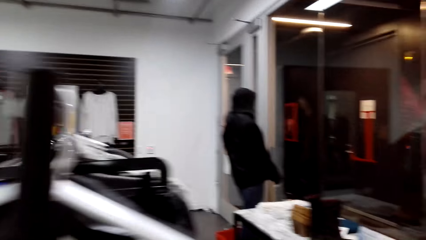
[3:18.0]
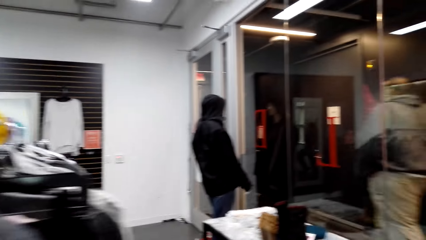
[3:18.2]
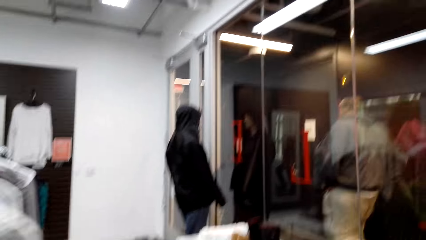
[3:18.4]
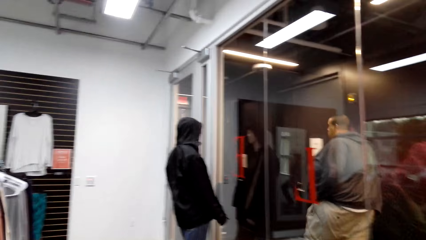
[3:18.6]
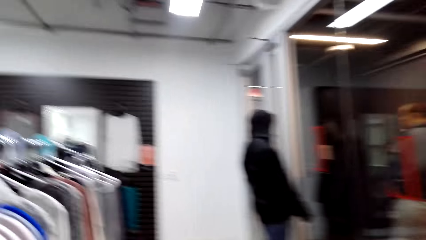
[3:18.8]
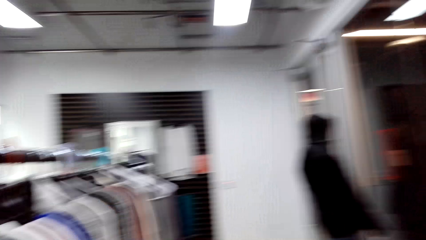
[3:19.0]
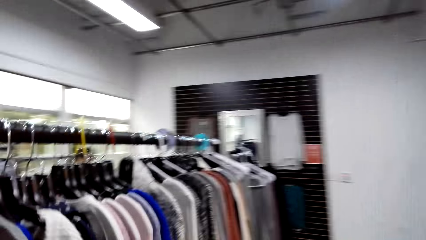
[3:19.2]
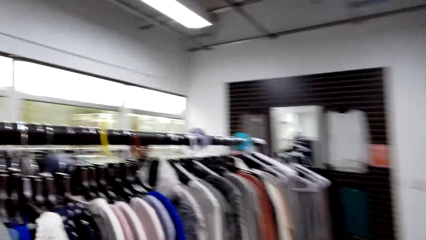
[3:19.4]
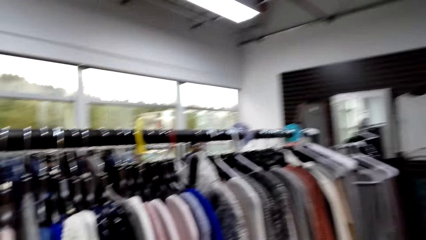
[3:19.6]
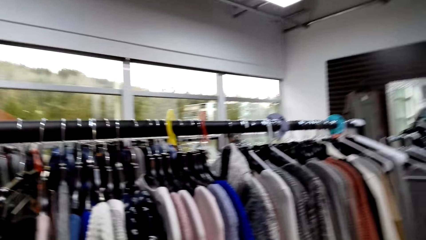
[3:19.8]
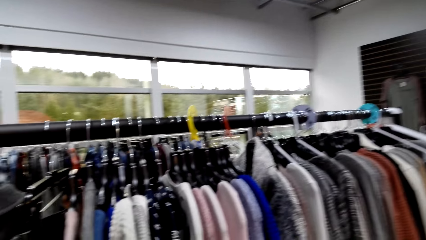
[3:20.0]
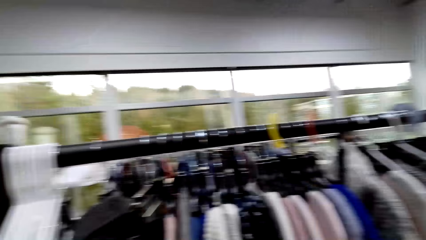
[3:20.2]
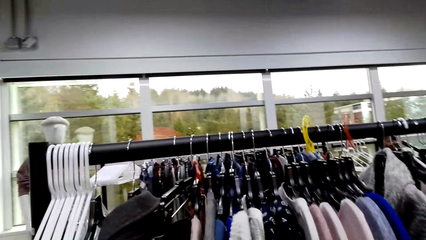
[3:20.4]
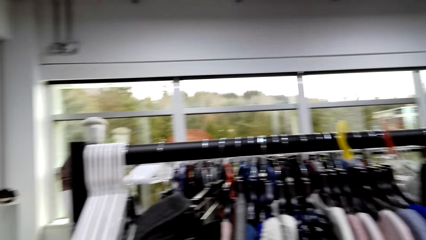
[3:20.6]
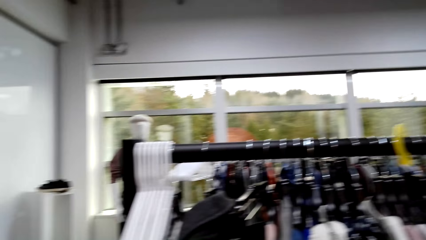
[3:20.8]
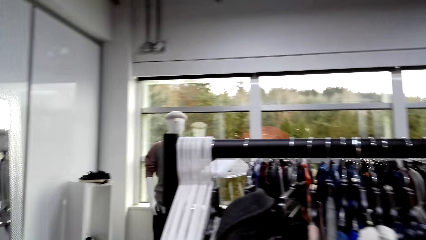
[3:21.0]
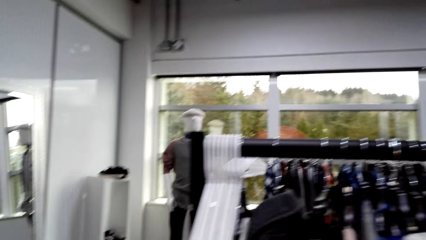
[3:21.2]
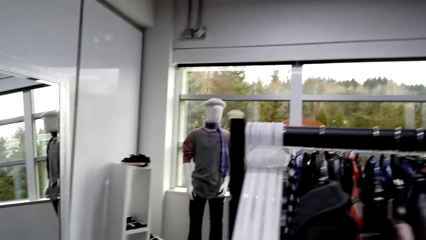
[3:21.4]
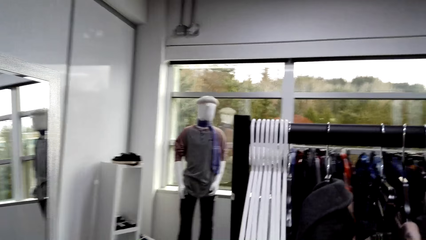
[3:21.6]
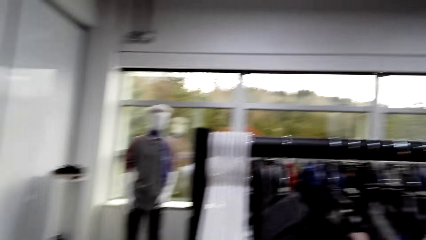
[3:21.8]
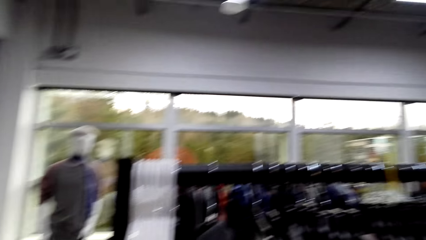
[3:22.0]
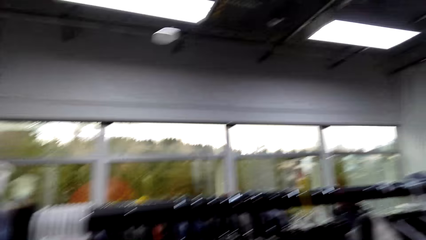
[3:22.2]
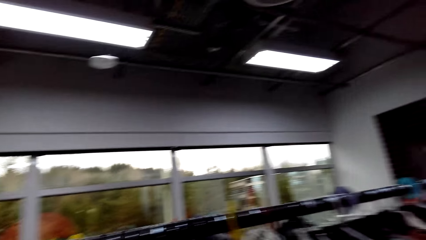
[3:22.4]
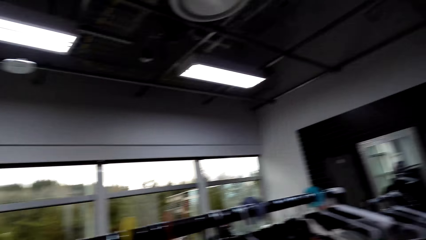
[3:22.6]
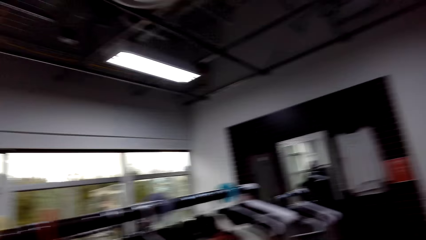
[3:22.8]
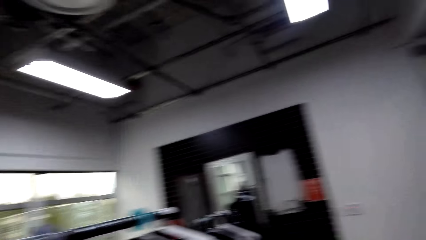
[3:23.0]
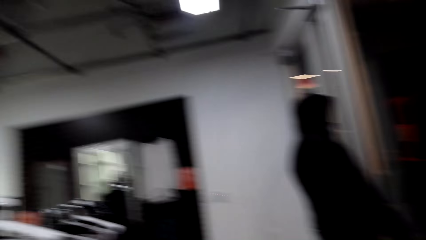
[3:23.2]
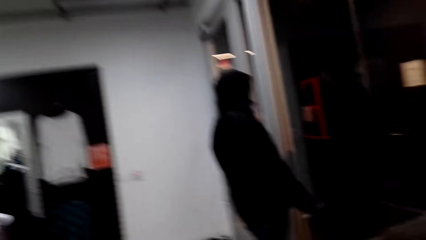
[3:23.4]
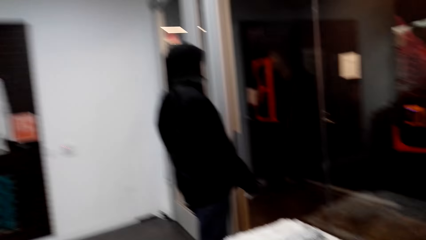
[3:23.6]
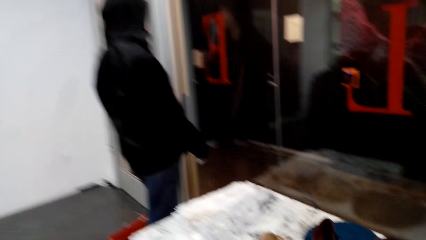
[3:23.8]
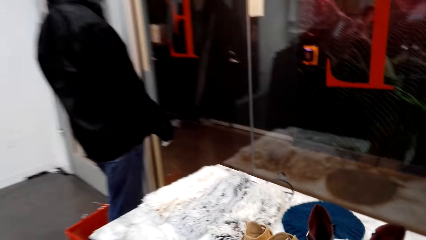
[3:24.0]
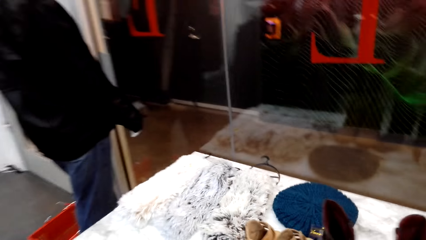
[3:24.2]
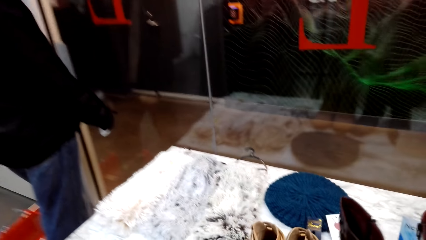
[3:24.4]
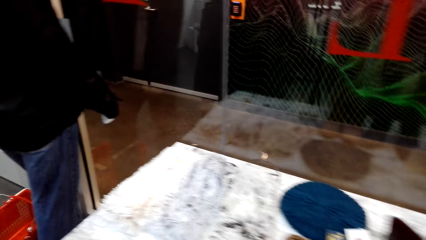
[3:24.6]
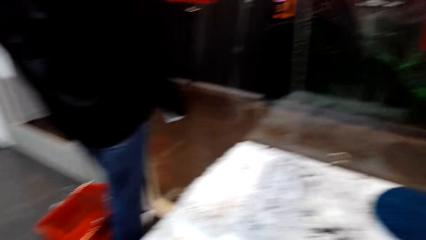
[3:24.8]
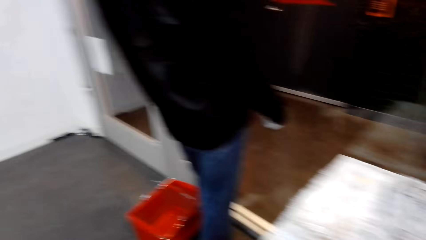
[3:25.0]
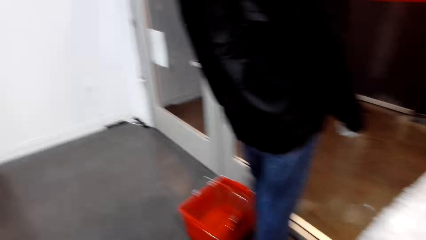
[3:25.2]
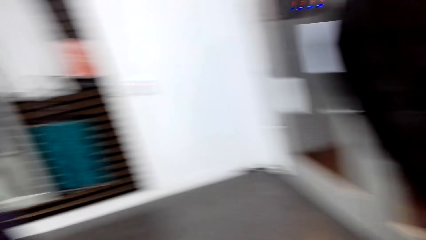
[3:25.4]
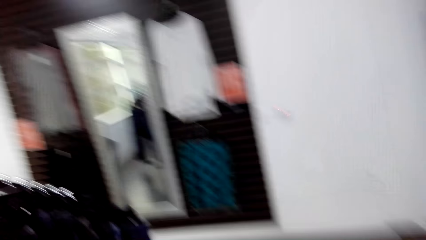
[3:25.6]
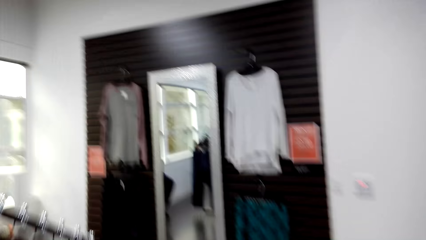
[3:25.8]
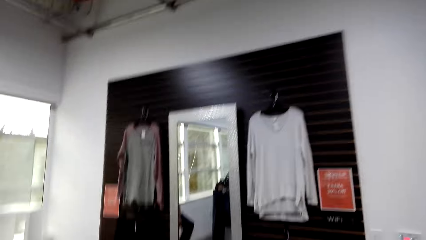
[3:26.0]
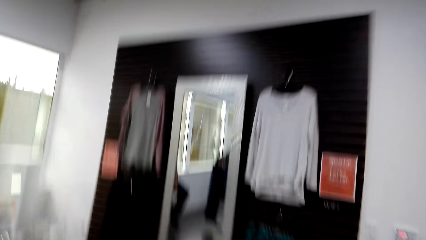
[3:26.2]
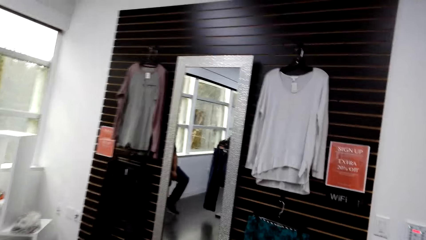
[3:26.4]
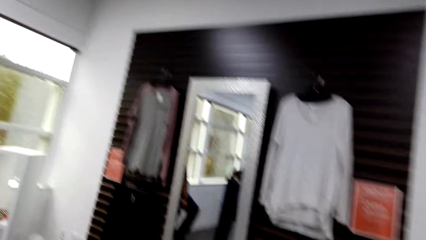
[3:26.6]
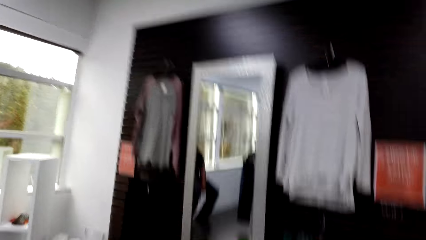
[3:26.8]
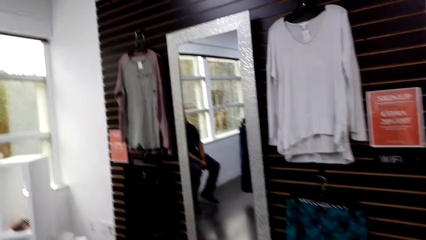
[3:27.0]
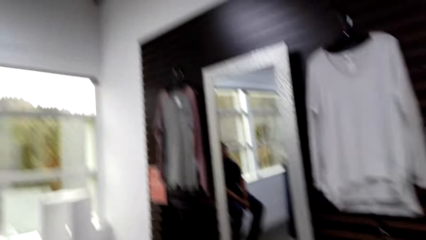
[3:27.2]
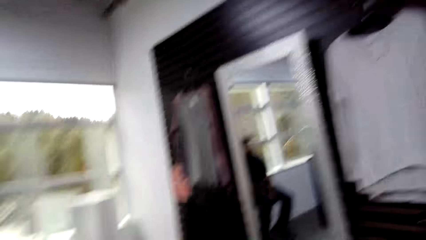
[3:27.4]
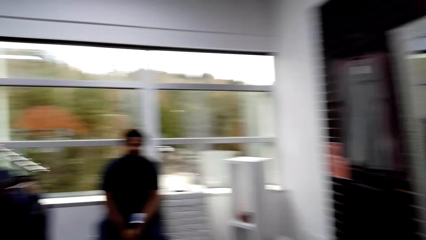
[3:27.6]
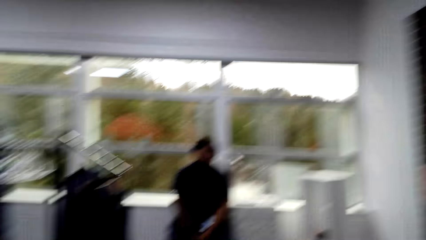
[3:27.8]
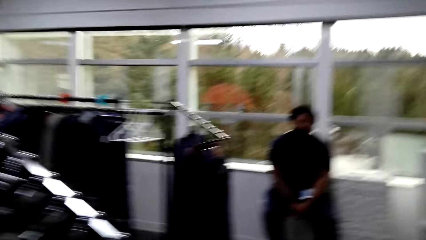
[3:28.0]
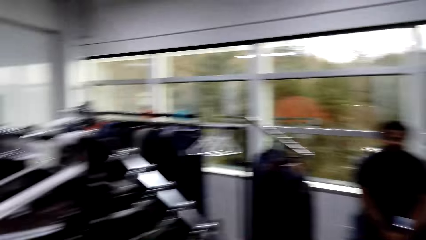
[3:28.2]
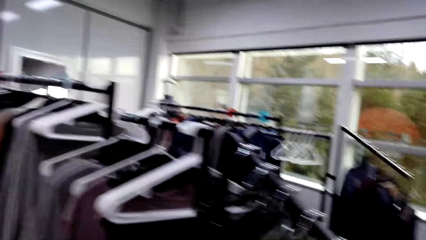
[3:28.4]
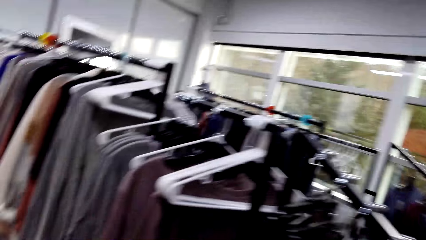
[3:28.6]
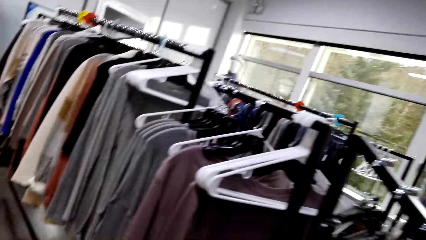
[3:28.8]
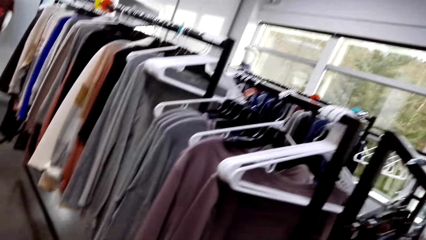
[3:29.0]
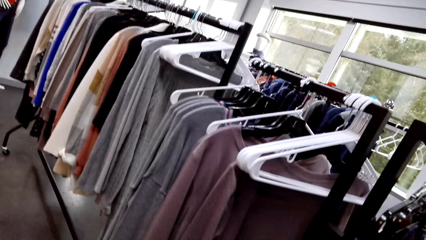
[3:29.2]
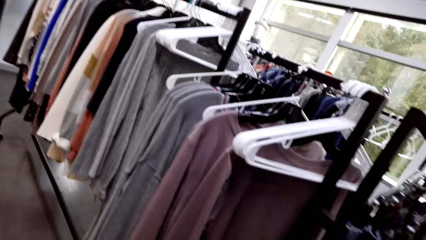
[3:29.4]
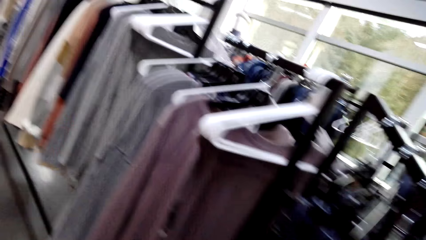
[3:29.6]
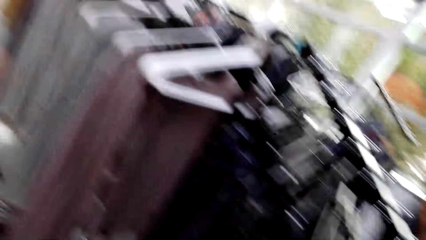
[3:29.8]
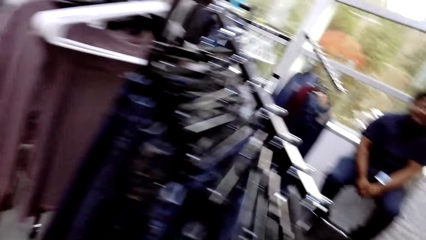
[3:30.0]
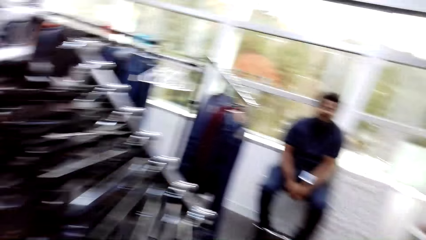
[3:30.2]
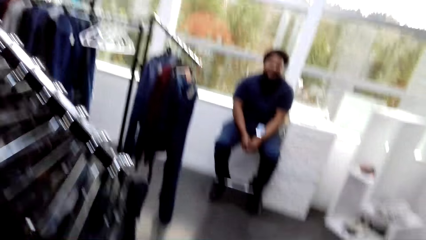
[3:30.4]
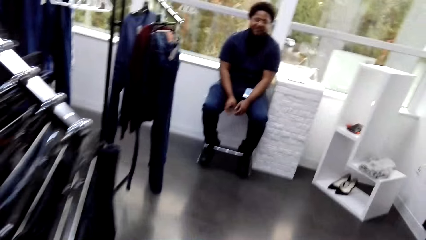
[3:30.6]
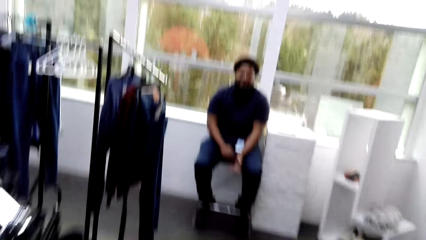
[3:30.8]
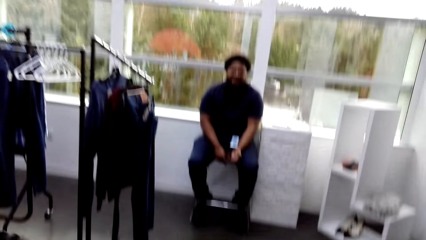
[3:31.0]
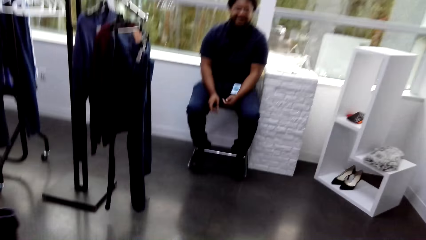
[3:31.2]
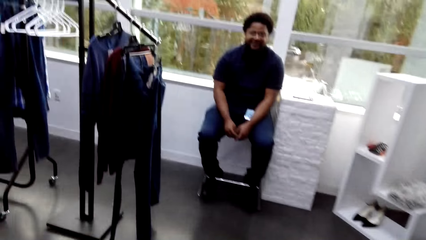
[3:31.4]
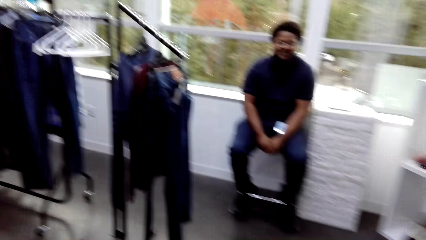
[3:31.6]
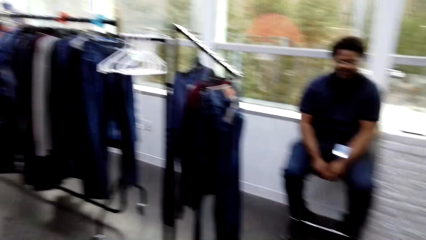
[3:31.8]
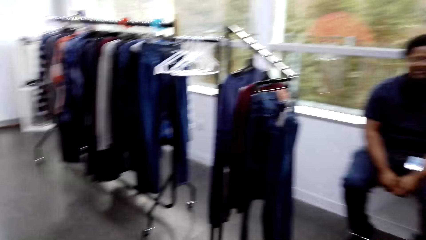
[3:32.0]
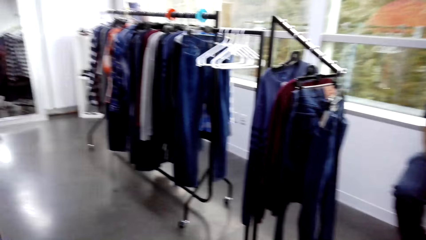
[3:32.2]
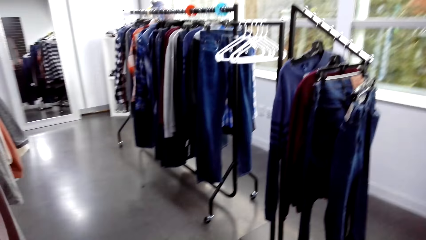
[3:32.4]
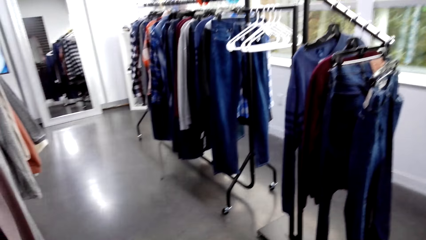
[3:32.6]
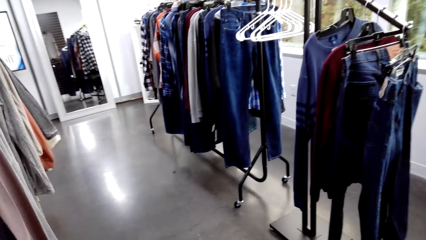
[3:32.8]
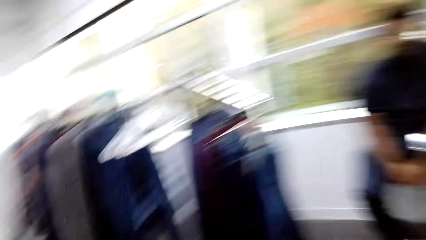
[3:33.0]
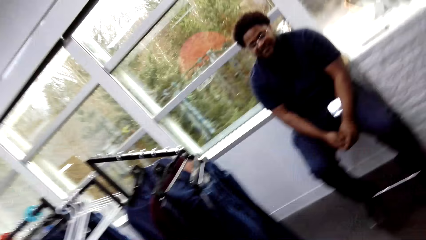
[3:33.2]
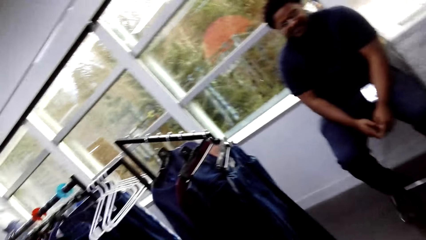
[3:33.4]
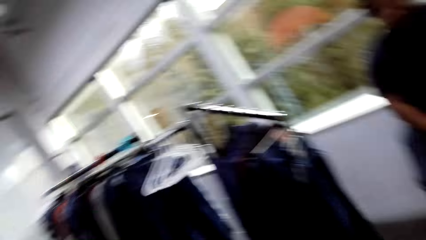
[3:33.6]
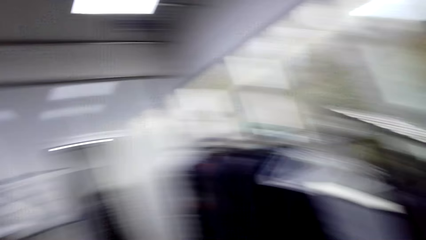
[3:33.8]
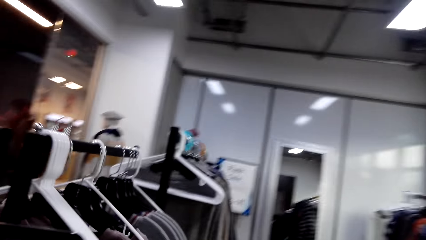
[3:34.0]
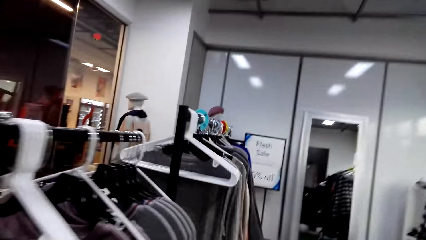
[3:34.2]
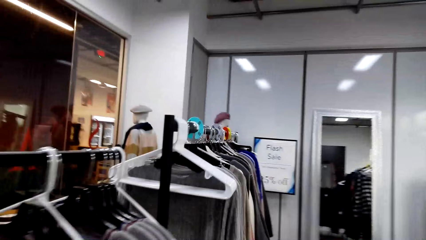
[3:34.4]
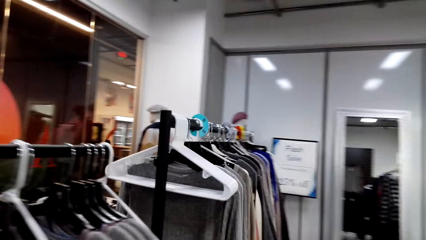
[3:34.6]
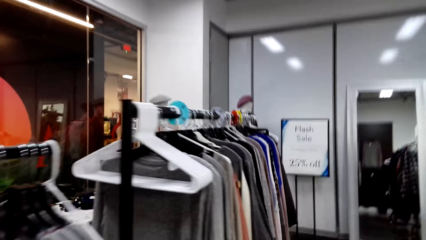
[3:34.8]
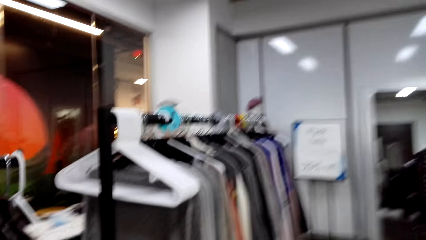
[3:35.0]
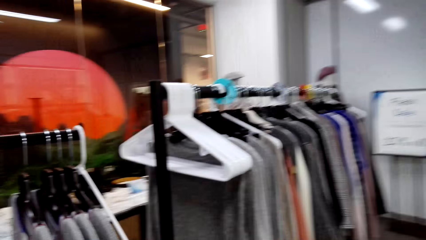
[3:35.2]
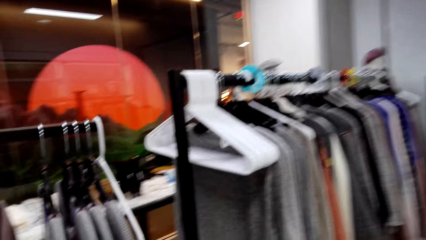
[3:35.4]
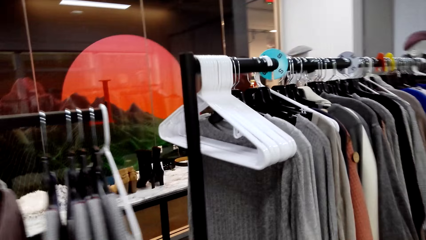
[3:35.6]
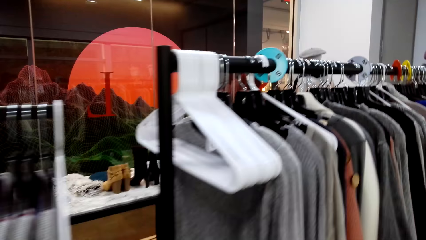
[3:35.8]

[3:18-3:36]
The camera wearer walks in the room. They stare at a man. They walk in the shop.
